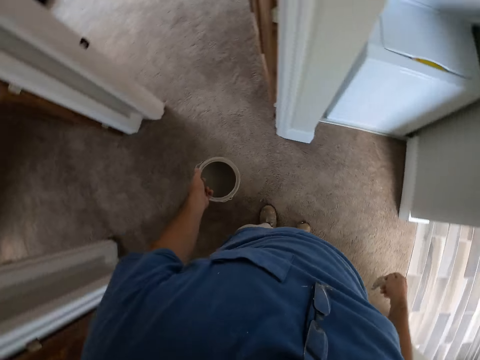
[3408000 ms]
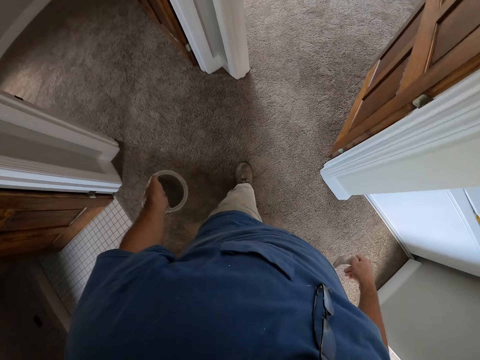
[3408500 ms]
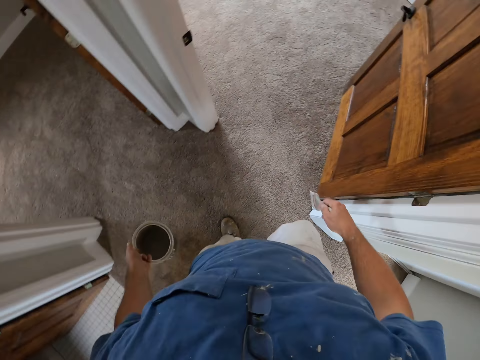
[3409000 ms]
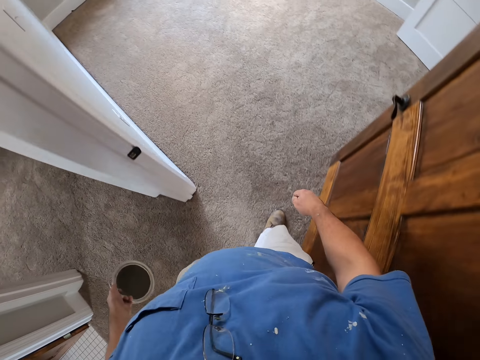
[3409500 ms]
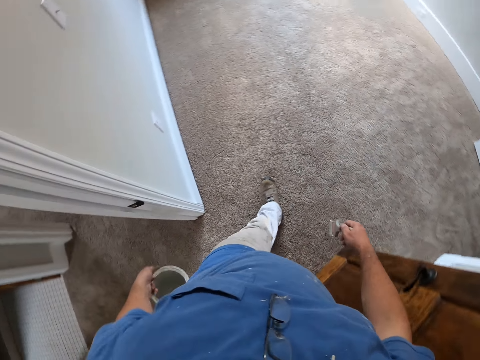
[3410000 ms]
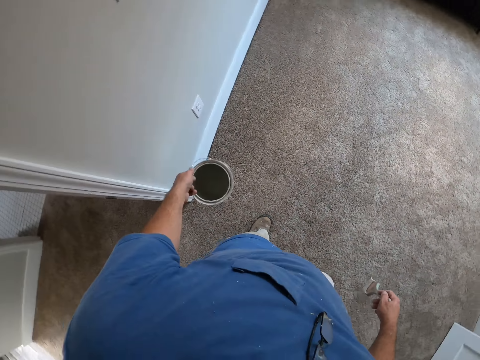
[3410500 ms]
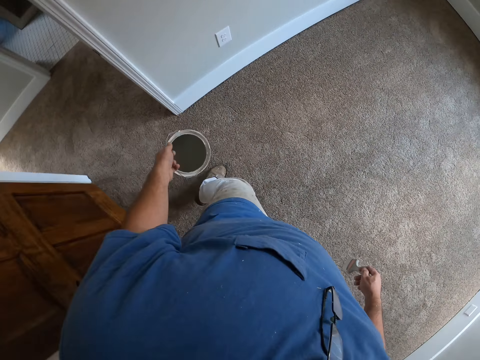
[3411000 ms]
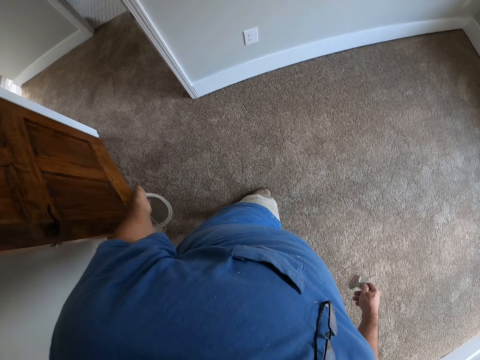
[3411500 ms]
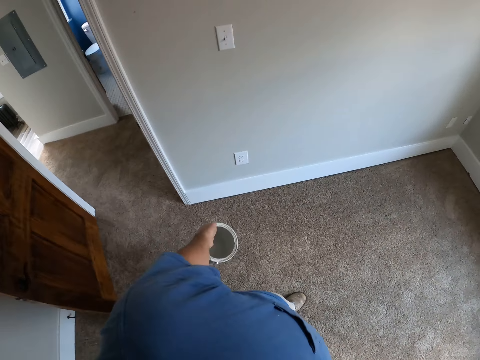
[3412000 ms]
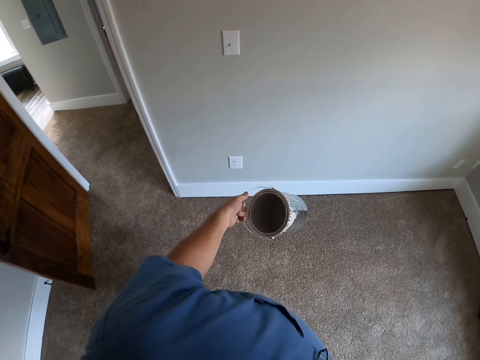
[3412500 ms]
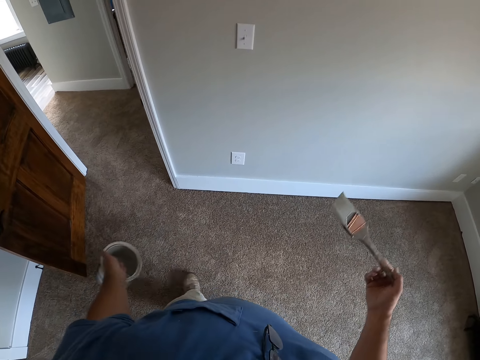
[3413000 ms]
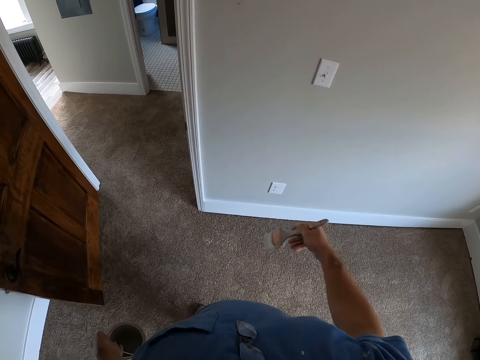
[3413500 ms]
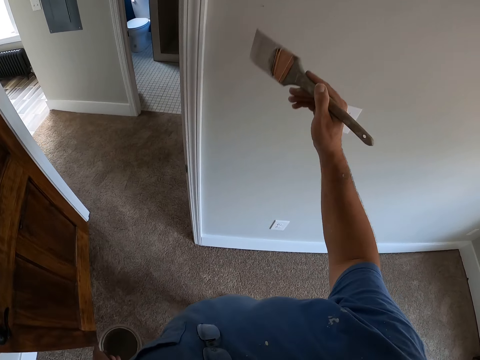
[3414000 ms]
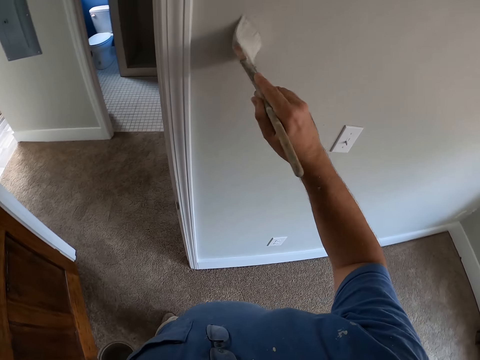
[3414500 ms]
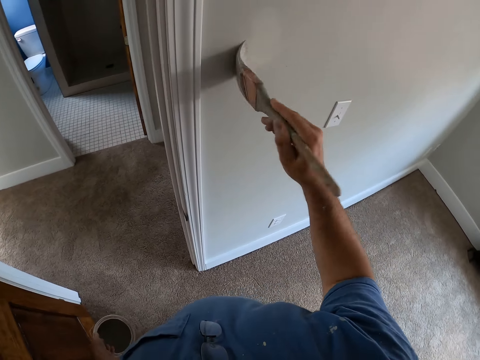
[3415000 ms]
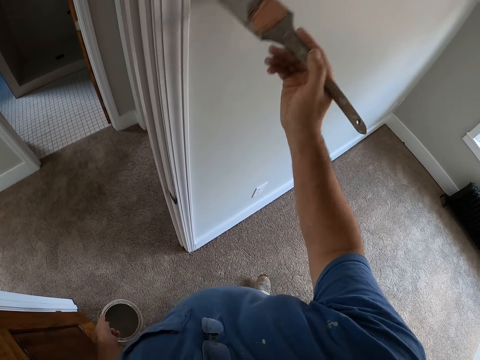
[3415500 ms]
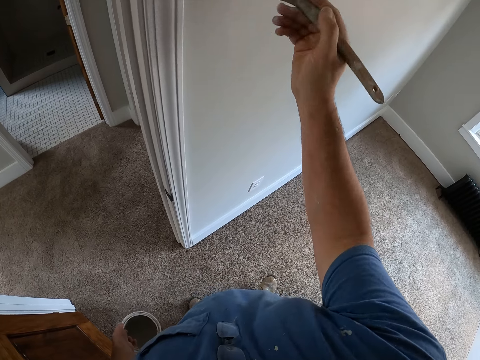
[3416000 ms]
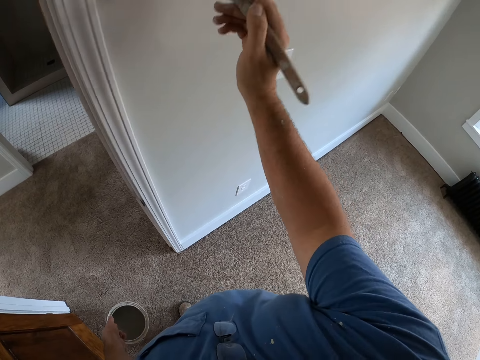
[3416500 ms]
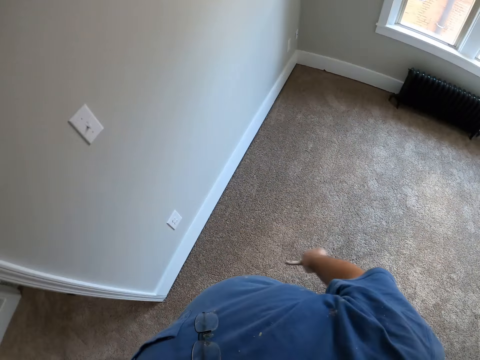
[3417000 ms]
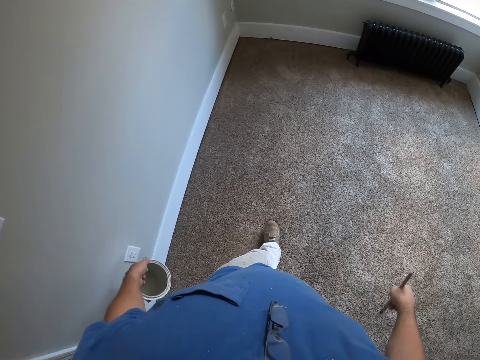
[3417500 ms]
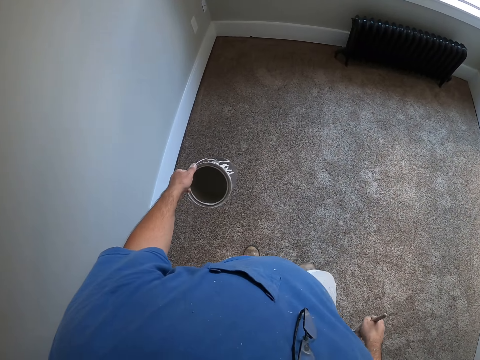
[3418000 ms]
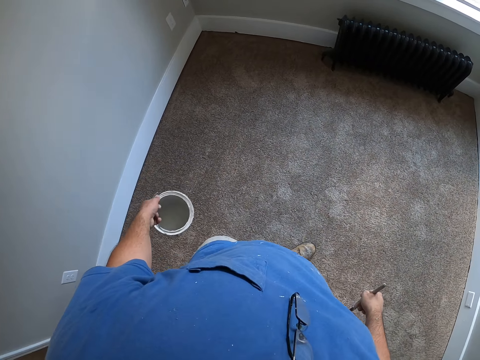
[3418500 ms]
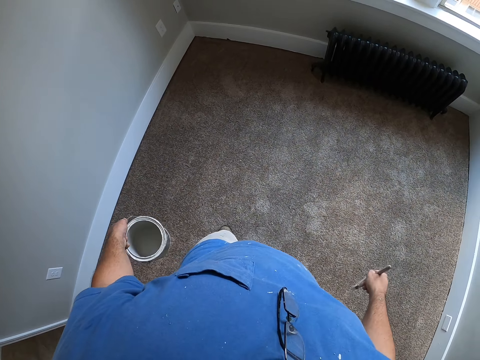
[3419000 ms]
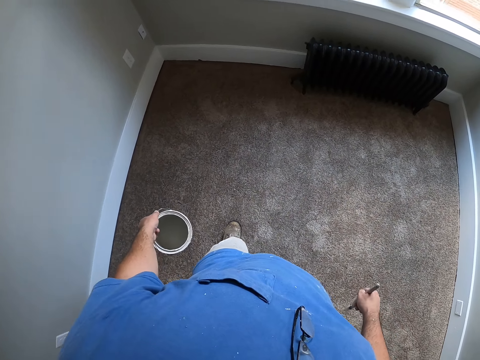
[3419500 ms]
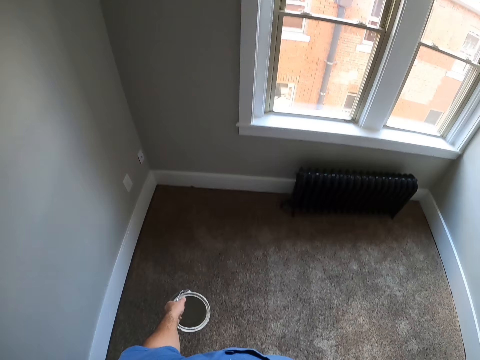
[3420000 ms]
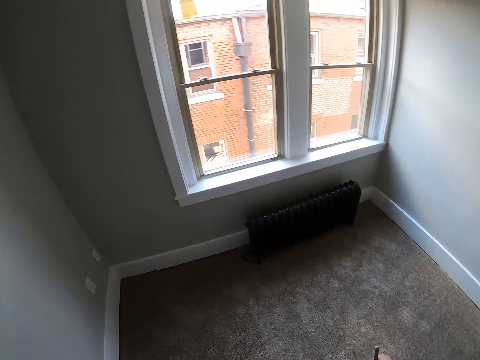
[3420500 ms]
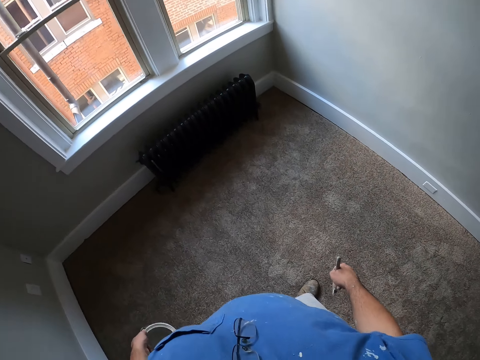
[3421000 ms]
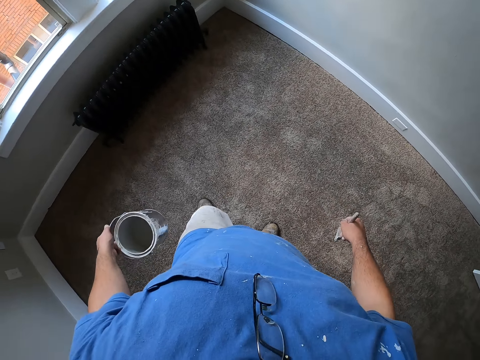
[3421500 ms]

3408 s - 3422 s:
The camera wearer walks around the house. They paint the wall of the room with the paint brush. They pull the brush off the wall. They walk around in the room.

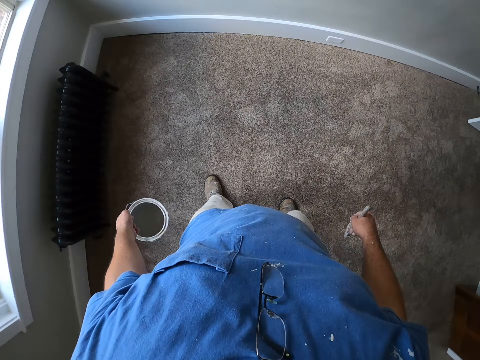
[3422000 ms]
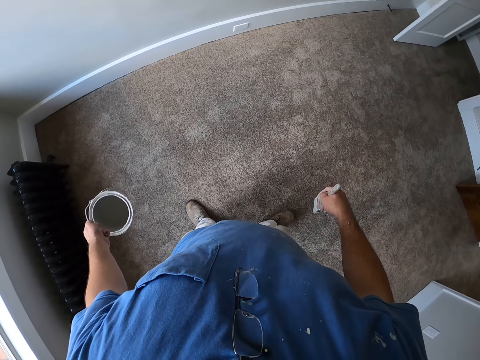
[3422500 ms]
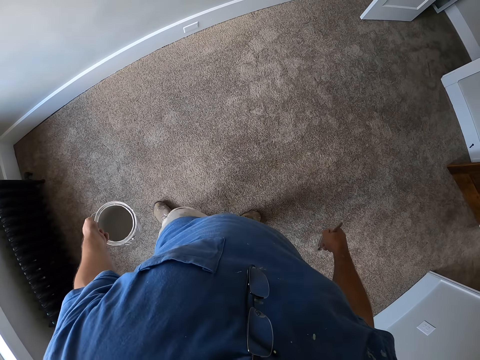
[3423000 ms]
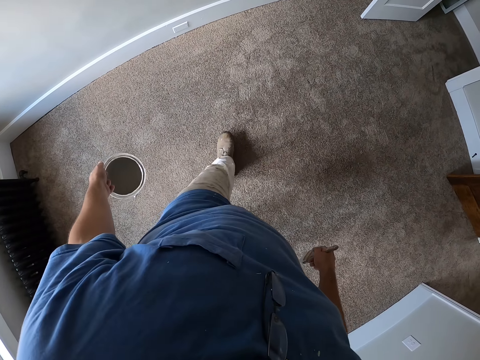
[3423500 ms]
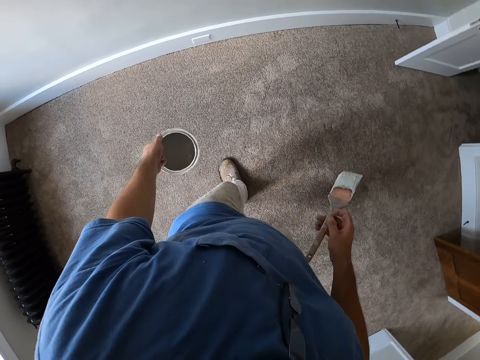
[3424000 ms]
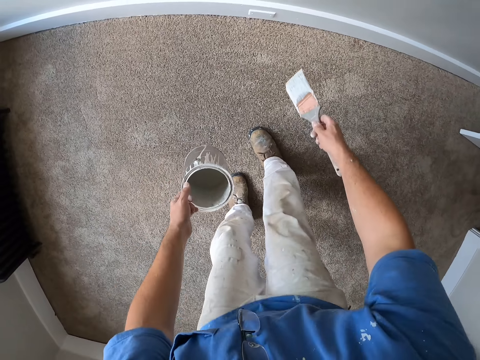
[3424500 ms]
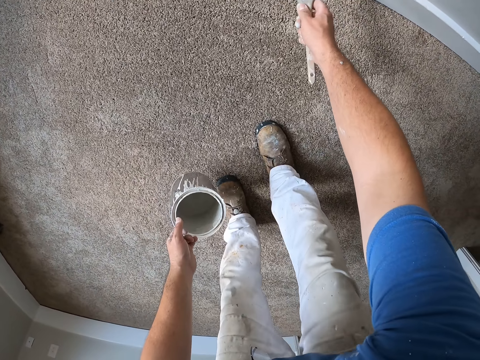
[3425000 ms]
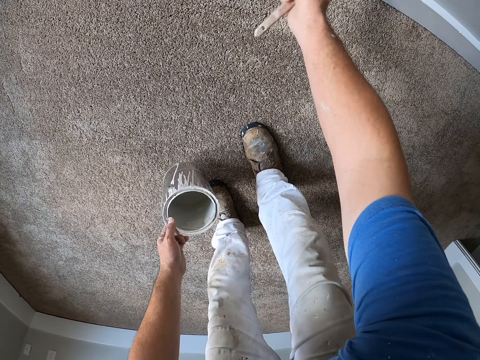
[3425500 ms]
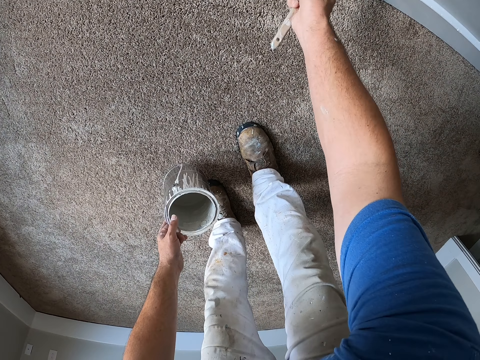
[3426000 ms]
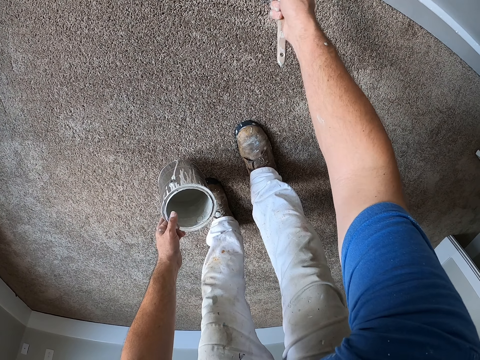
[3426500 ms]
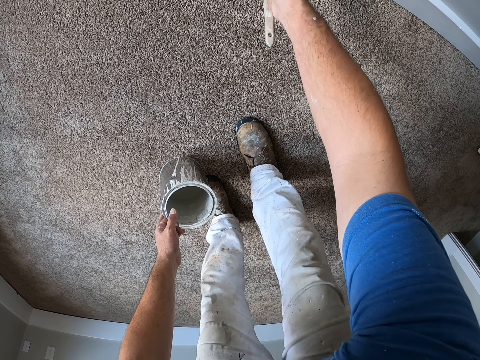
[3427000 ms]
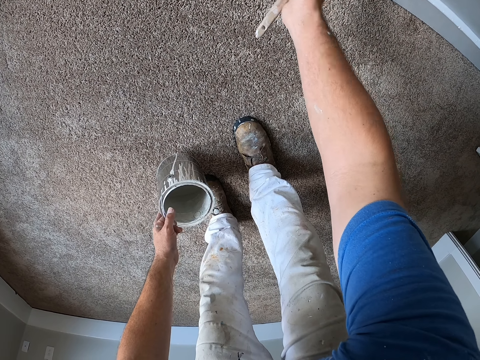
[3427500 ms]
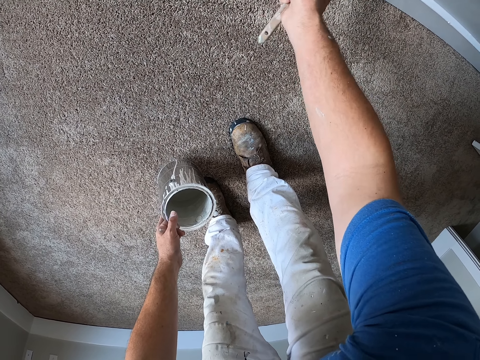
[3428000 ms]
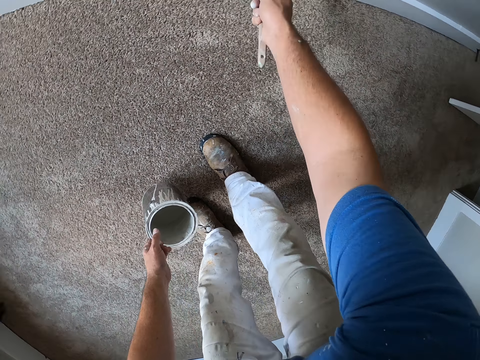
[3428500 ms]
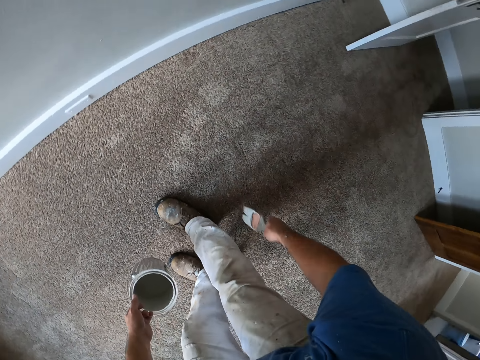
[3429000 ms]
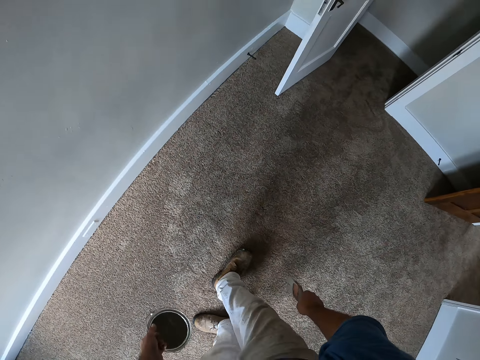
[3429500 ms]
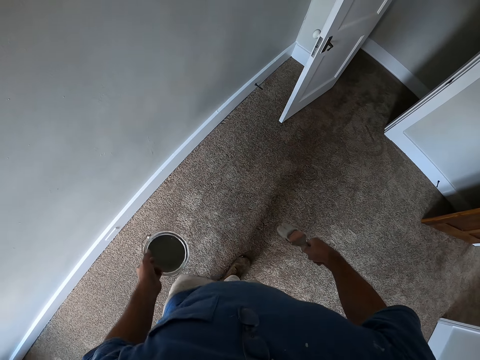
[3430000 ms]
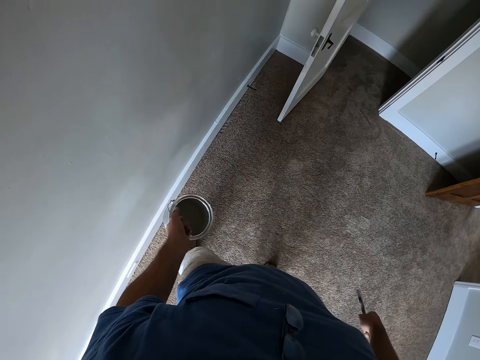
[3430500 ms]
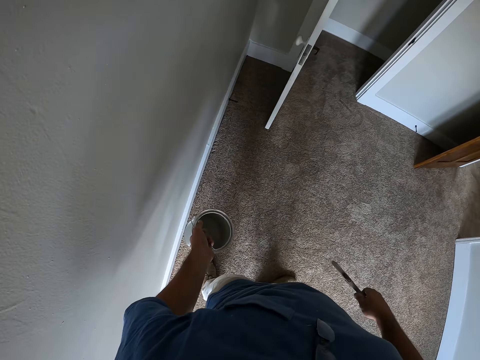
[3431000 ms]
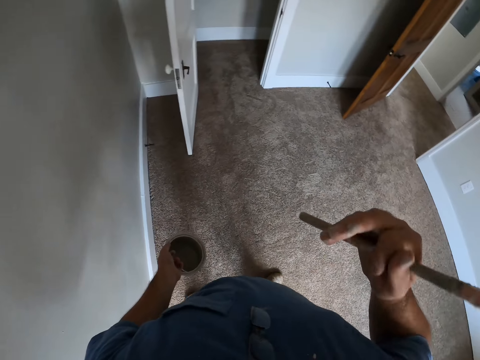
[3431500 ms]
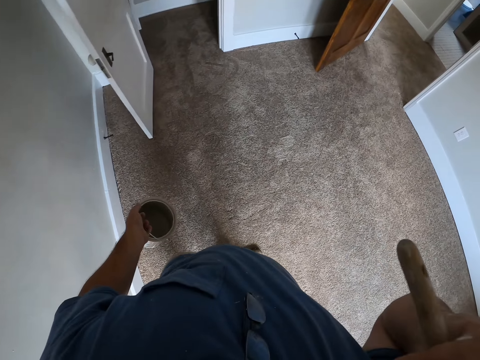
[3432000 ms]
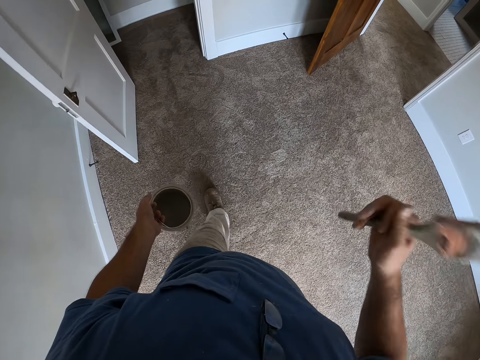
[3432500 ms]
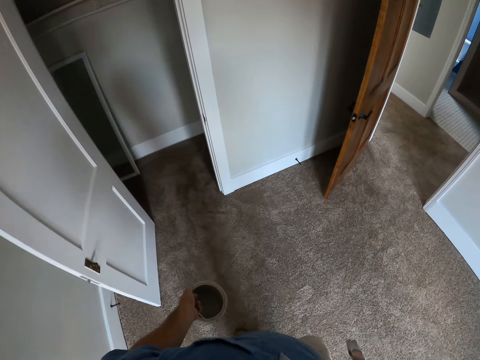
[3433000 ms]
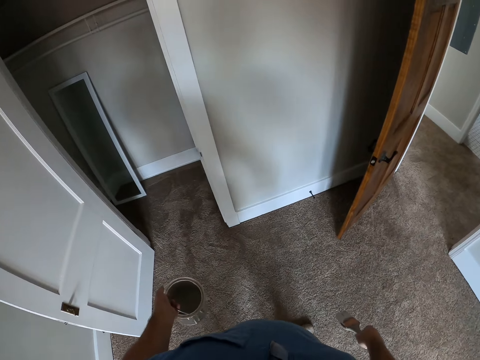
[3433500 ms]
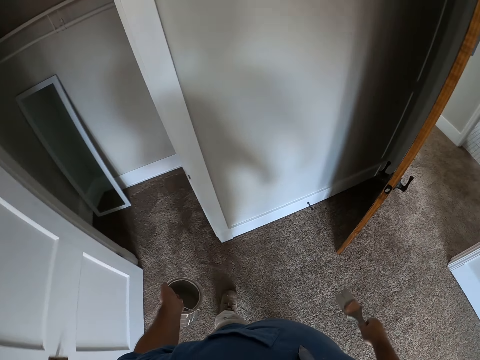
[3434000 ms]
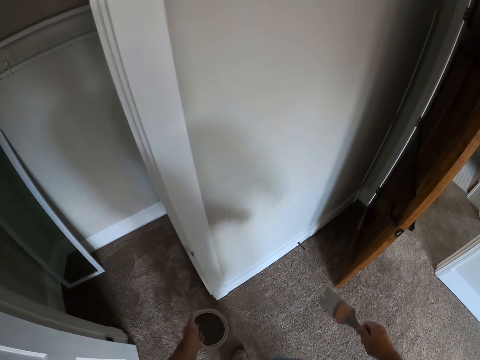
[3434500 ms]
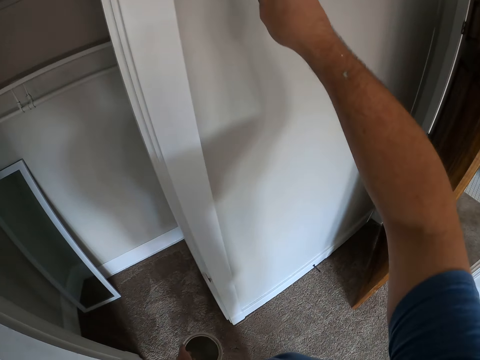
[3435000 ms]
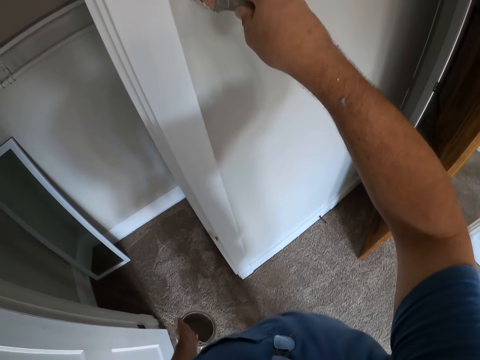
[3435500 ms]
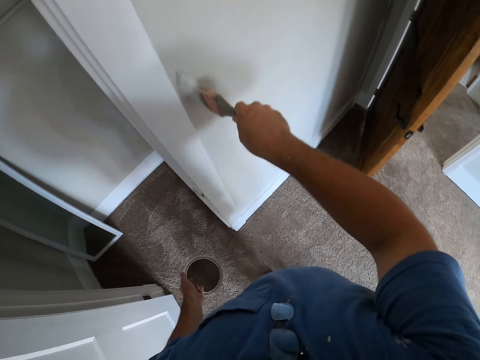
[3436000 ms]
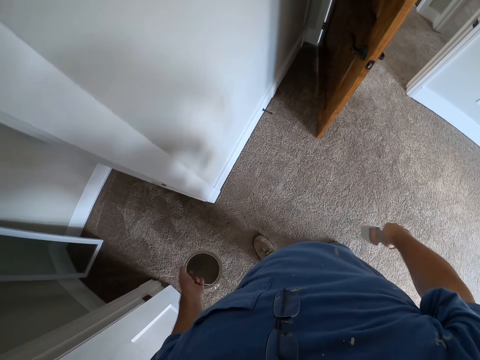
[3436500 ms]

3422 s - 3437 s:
The camera wearer paints the wall near a socket in the room with the paint brush. They bend. They pull the brush off the wall. They walk away from the switch. They walk around the room. They continue painting the wall in the room with the paint brush. They pull the brush off the wall.
